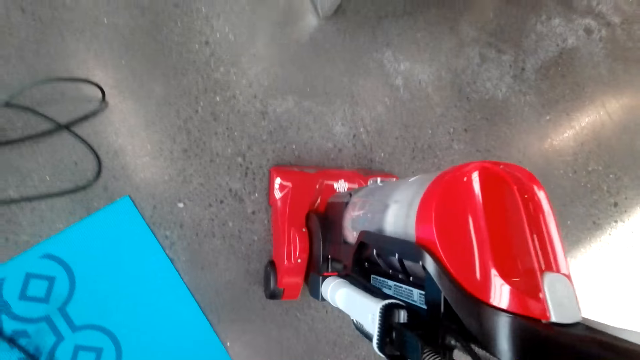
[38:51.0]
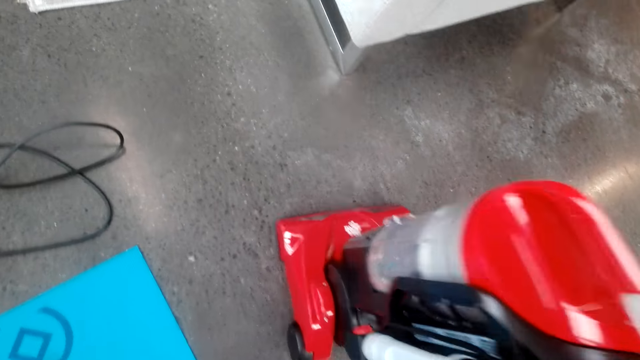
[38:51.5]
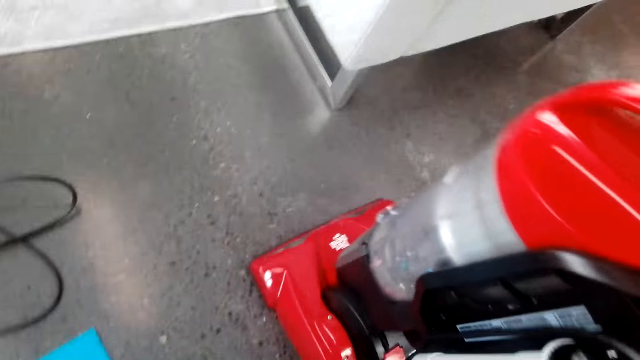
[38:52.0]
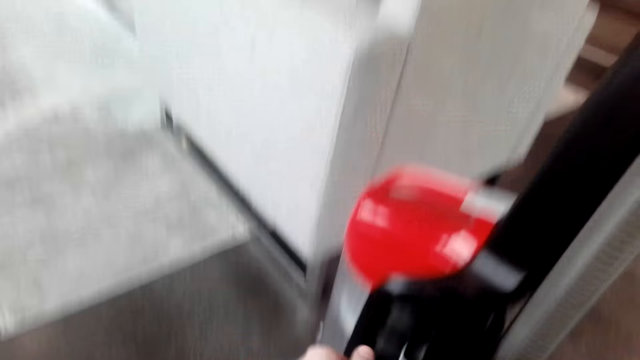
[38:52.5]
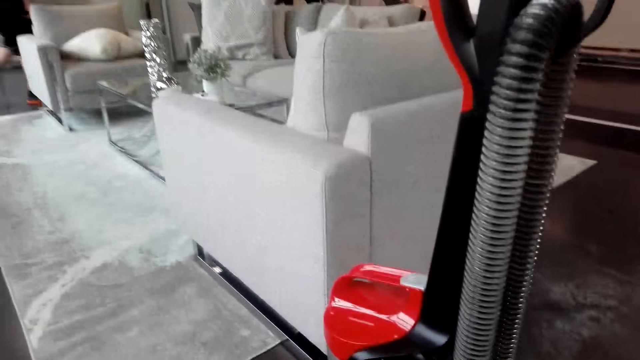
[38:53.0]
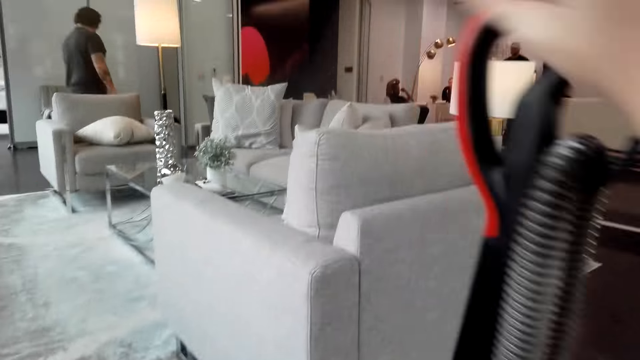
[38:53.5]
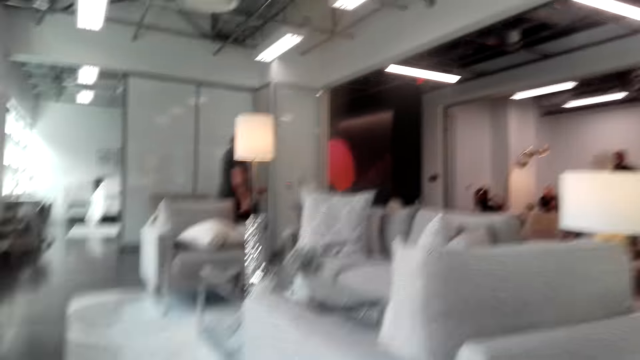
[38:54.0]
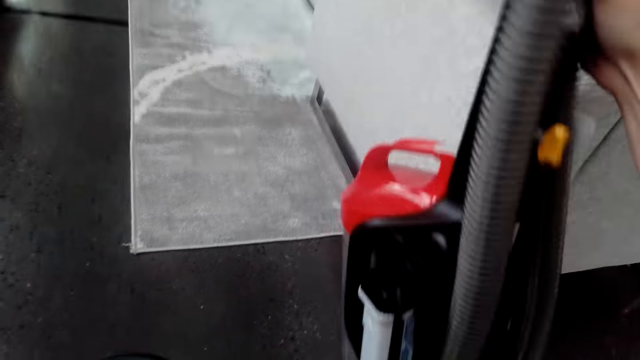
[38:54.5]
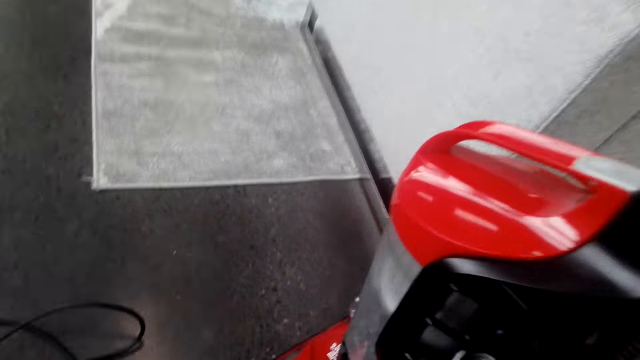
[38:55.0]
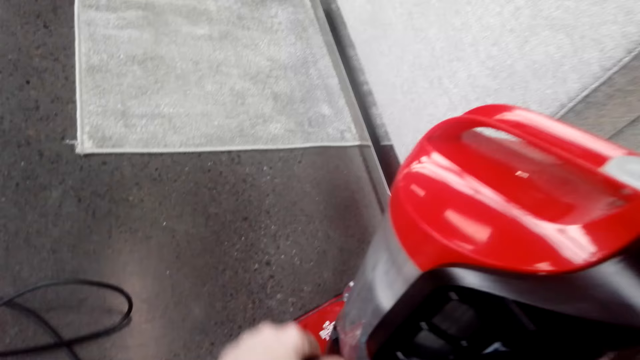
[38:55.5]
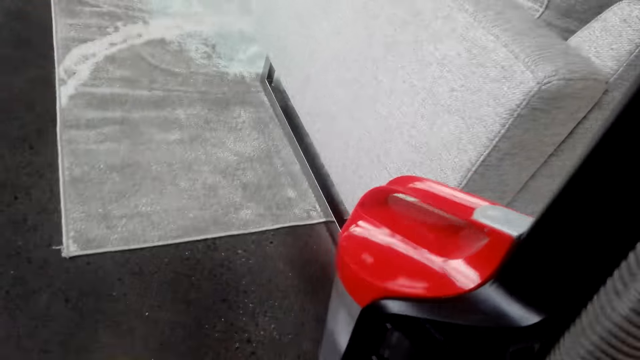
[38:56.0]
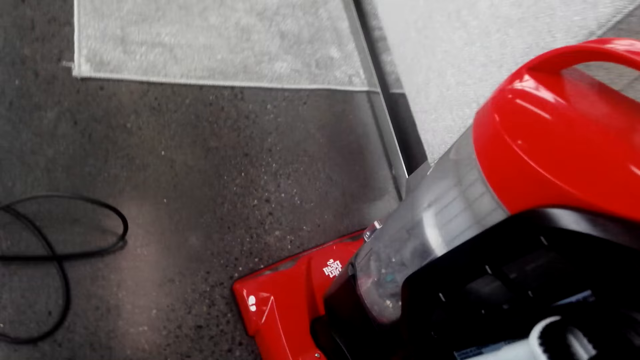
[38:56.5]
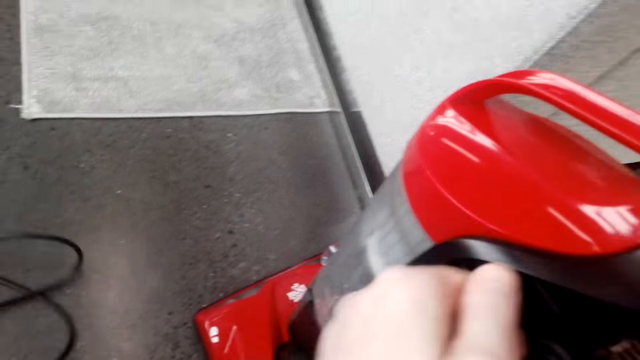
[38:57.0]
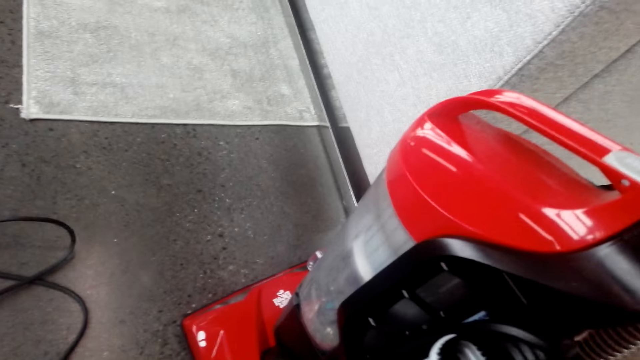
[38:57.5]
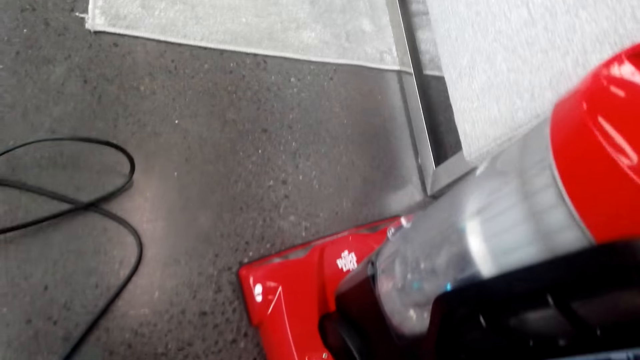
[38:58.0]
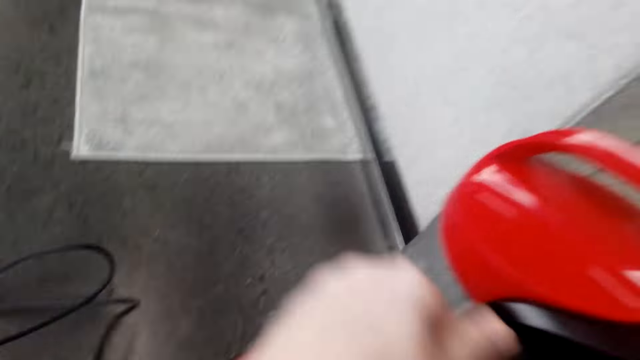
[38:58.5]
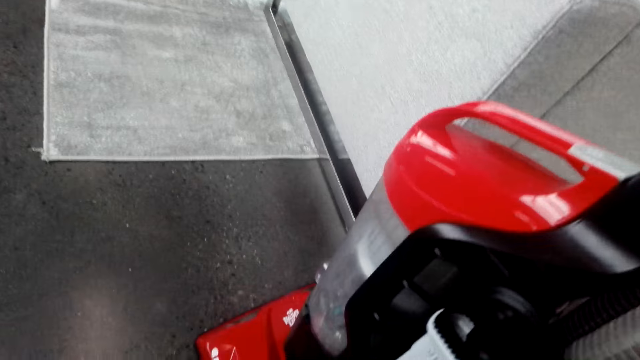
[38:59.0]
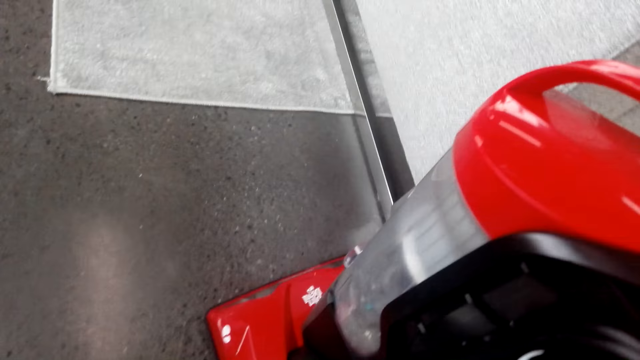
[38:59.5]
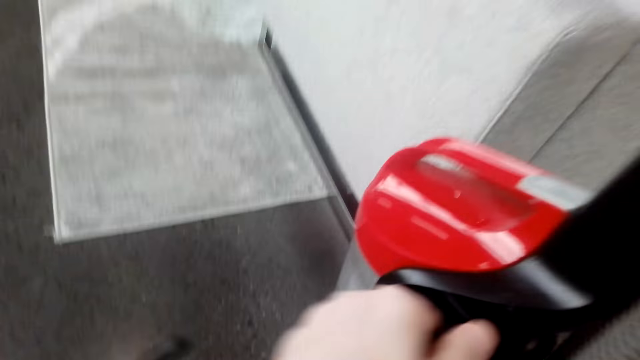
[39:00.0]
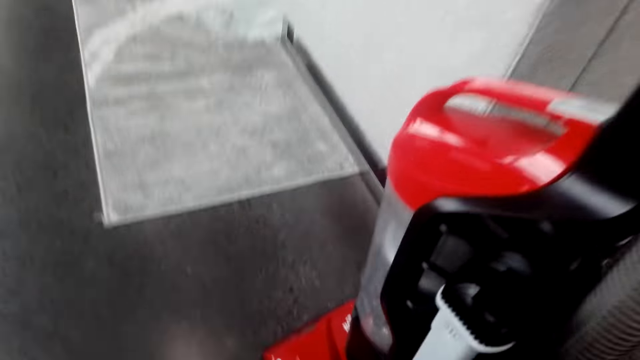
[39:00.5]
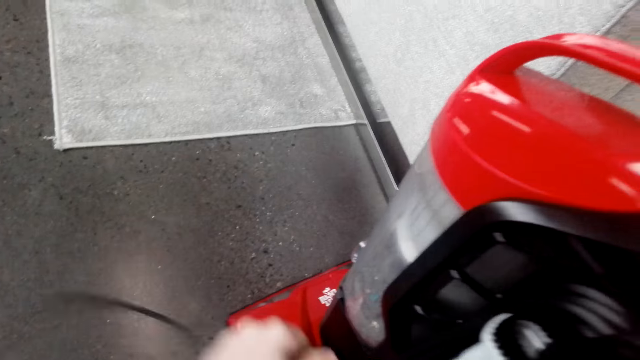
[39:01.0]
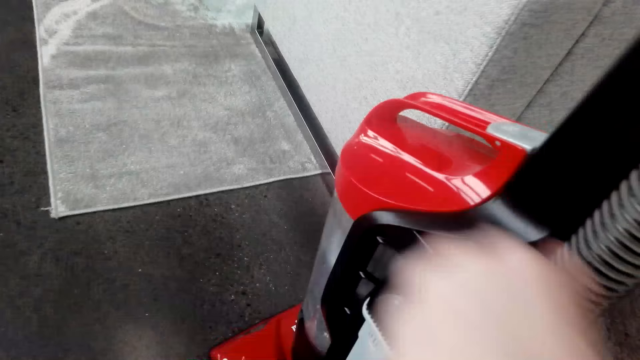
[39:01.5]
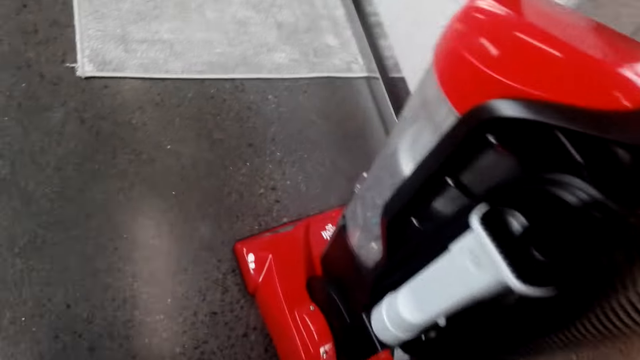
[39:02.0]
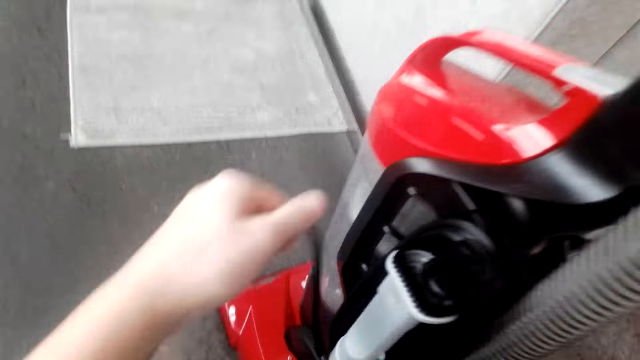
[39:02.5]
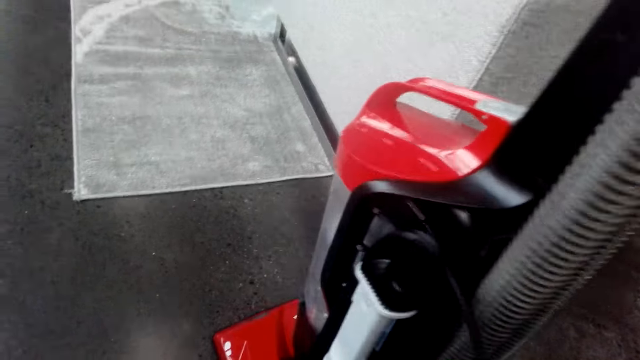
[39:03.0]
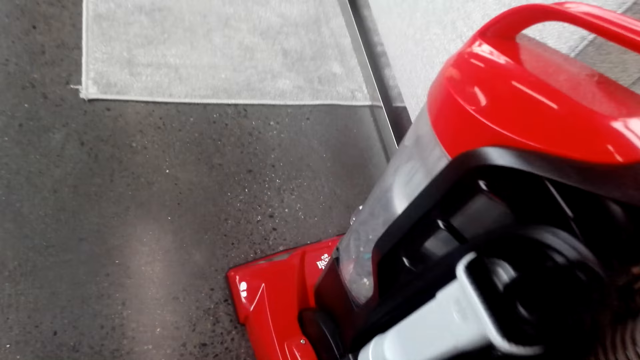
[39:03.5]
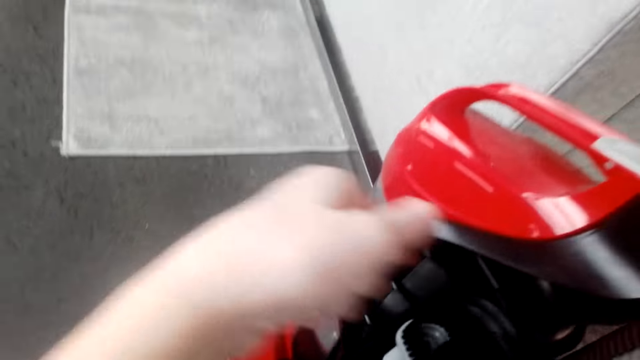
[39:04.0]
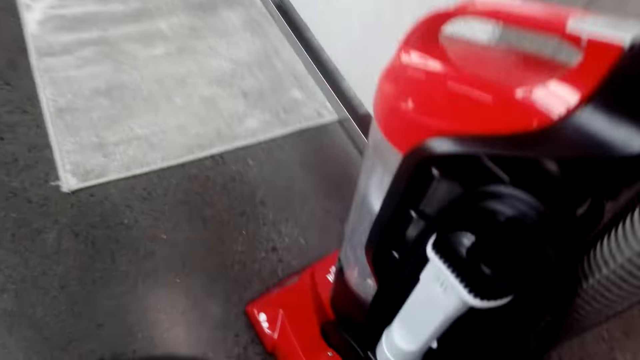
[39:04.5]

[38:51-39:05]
The camera wearer ties the cable on the vacuum cleaner. They fold the cable, walk in the room, and talk to a man.

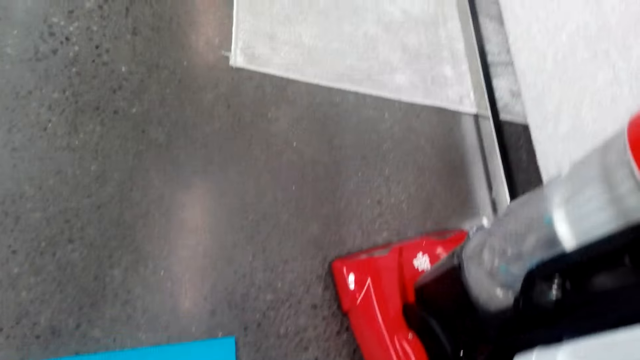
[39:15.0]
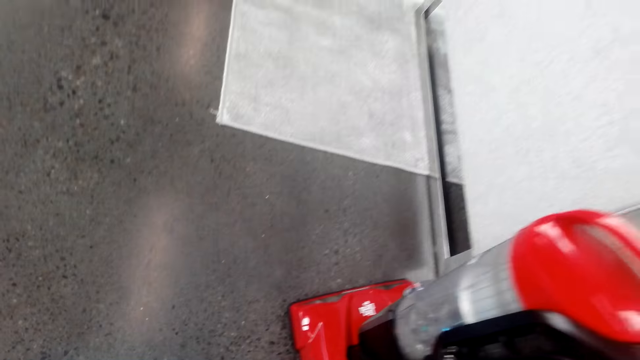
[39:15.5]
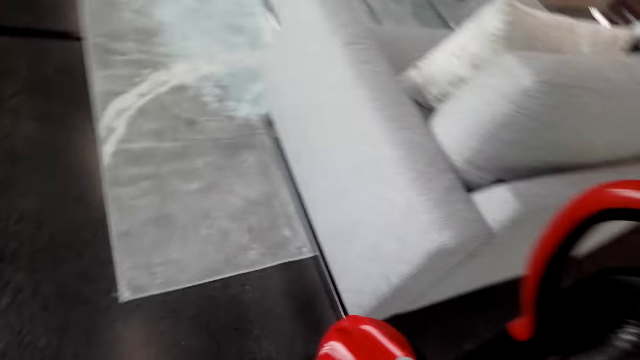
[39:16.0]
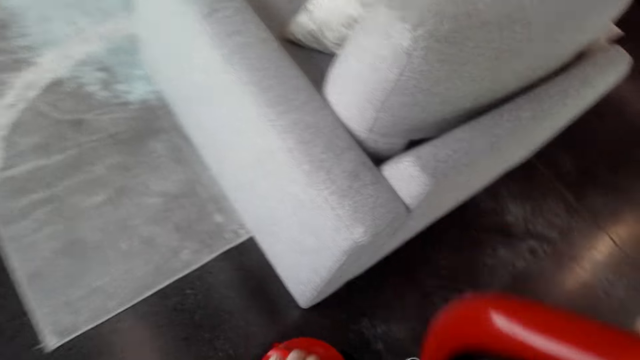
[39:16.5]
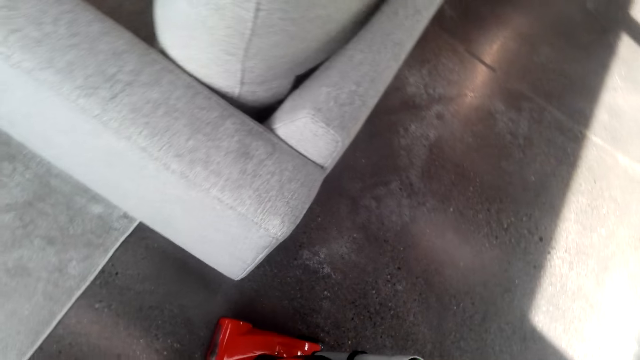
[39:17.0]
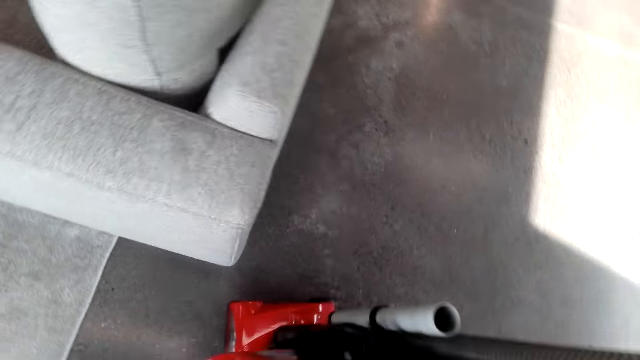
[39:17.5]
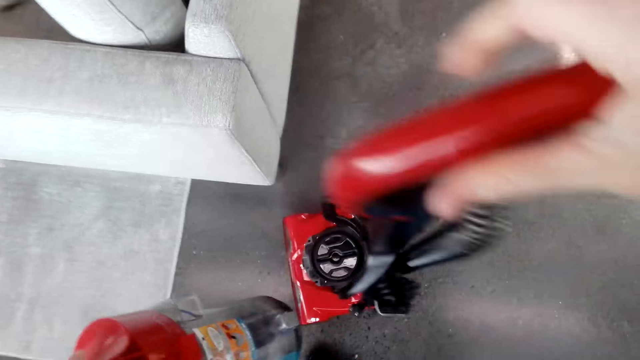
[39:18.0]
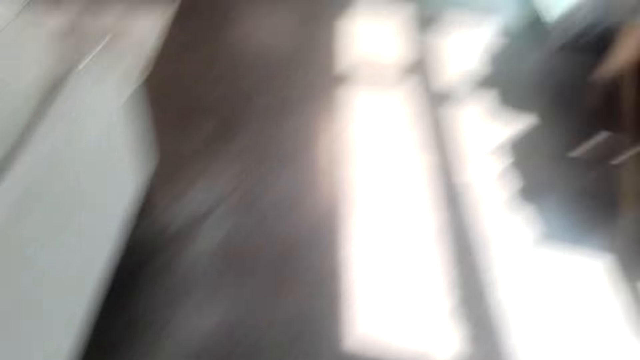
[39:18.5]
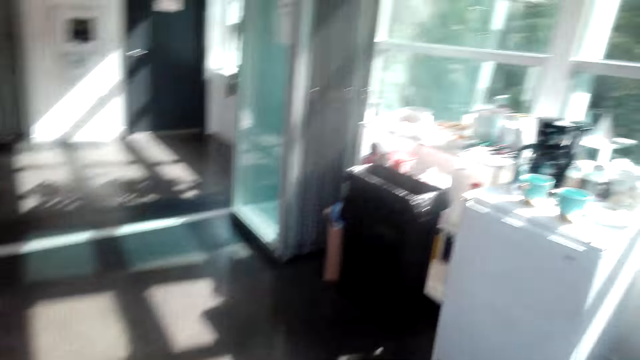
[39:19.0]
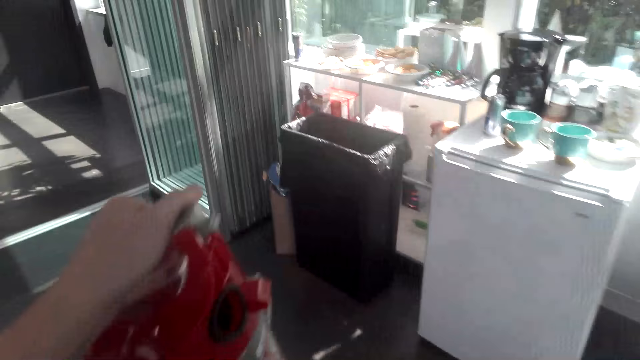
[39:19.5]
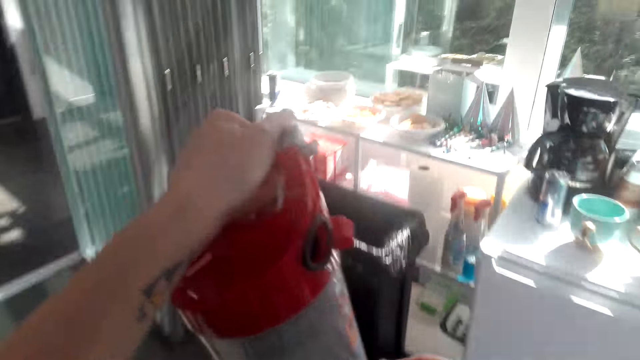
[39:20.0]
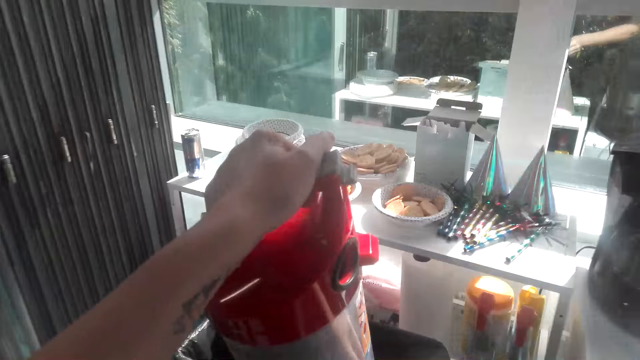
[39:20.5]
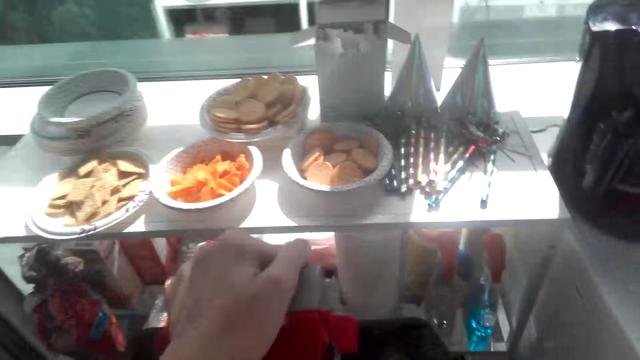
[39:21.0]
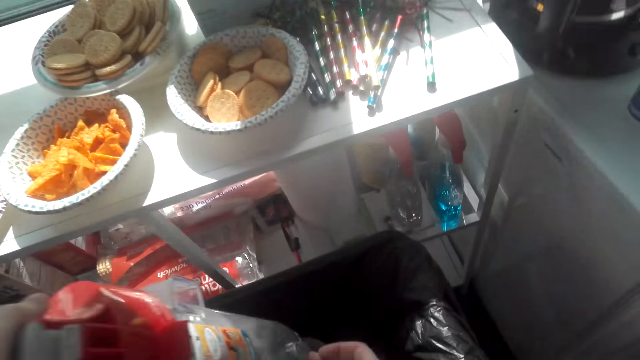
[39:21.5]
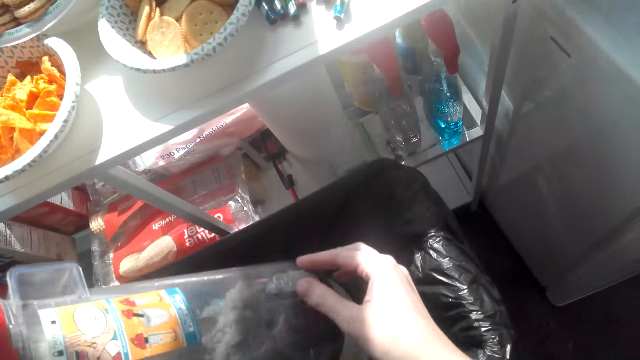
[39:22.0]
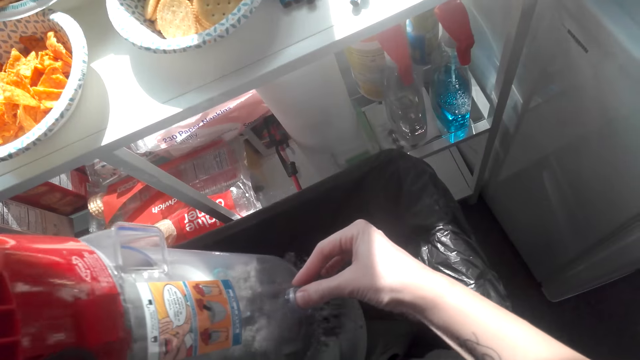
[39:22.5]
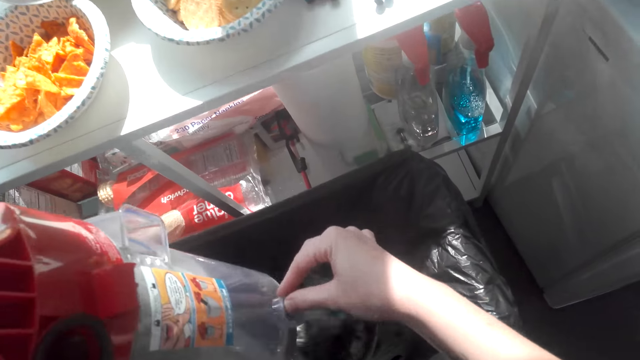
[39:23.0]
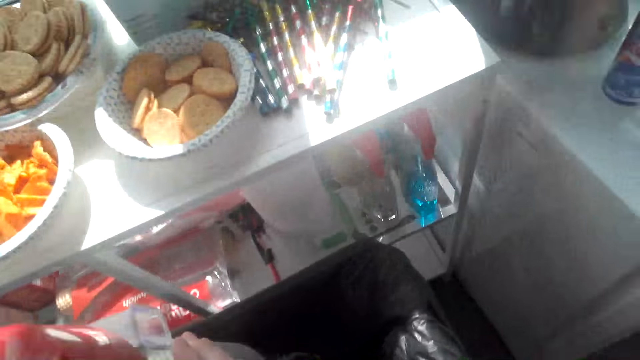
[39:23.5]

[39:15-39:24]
The camera wearer walks around the room. They take the durable canister and remove the litter from the durable canister.
